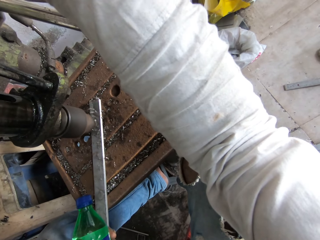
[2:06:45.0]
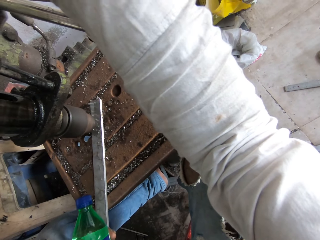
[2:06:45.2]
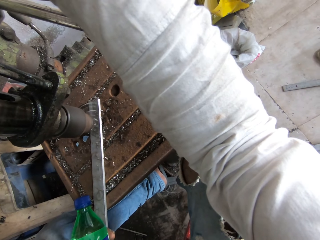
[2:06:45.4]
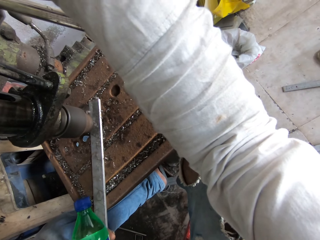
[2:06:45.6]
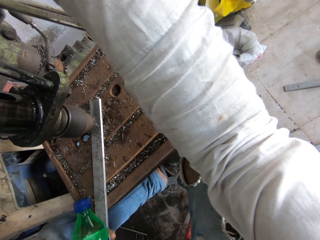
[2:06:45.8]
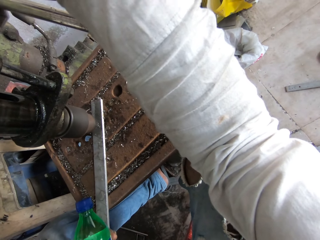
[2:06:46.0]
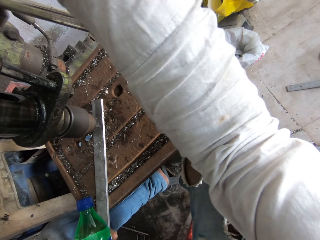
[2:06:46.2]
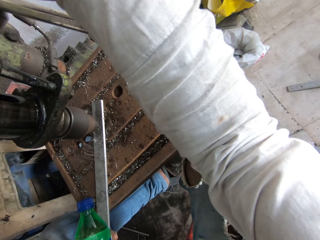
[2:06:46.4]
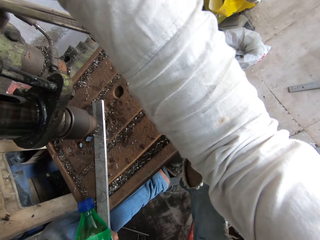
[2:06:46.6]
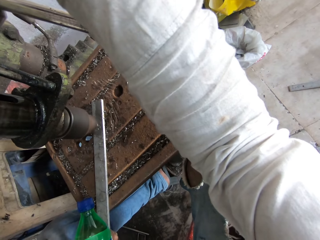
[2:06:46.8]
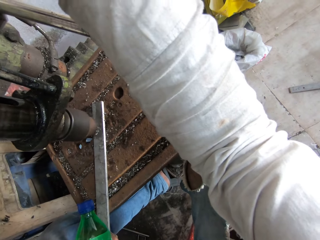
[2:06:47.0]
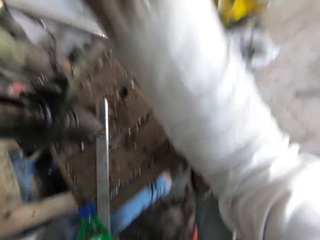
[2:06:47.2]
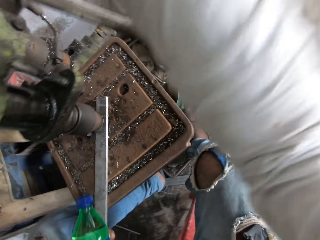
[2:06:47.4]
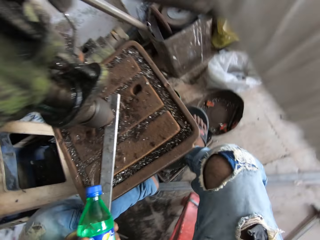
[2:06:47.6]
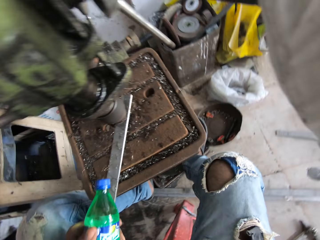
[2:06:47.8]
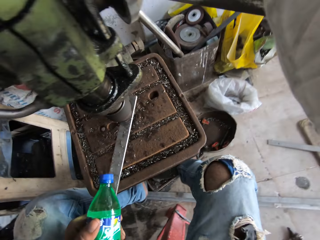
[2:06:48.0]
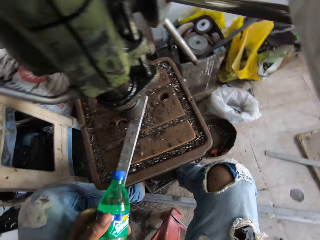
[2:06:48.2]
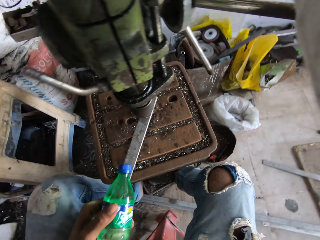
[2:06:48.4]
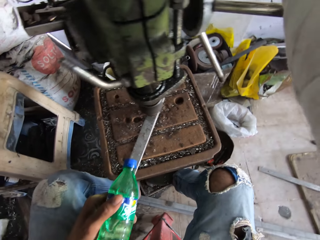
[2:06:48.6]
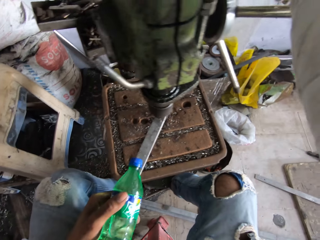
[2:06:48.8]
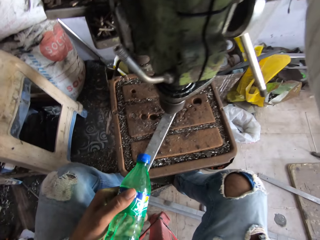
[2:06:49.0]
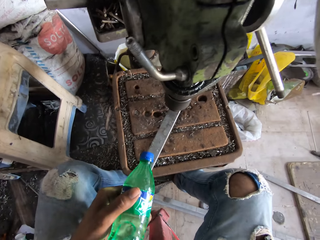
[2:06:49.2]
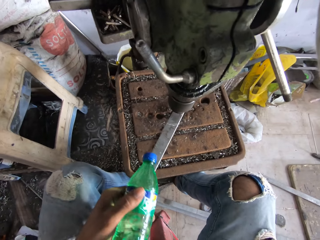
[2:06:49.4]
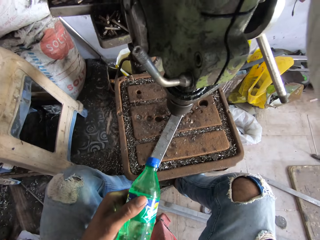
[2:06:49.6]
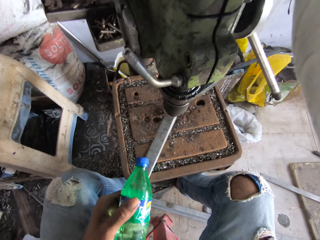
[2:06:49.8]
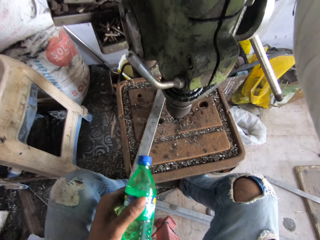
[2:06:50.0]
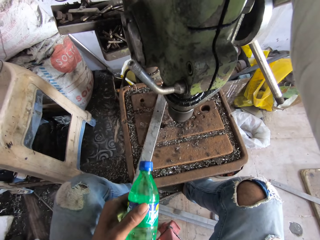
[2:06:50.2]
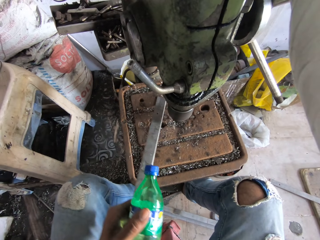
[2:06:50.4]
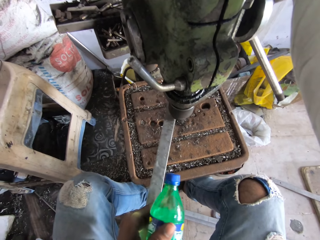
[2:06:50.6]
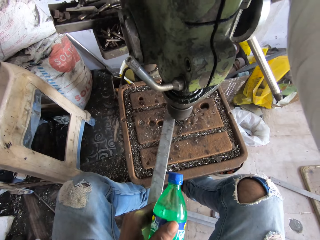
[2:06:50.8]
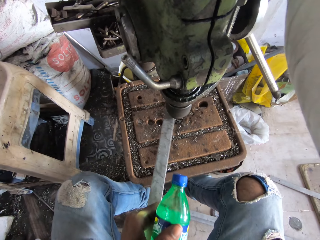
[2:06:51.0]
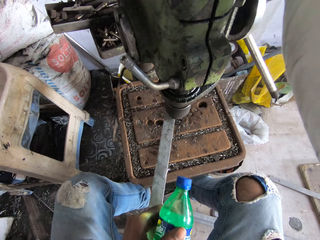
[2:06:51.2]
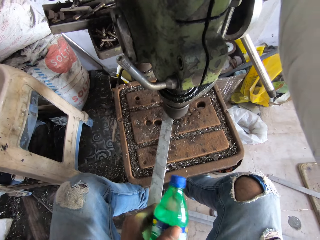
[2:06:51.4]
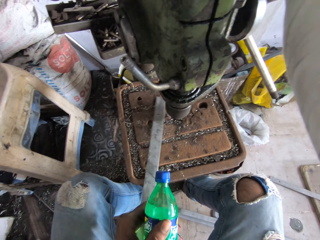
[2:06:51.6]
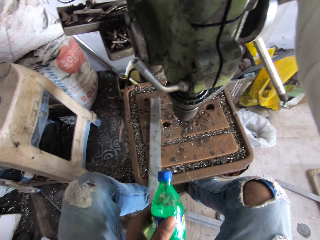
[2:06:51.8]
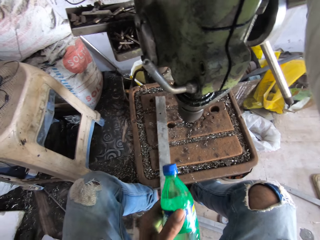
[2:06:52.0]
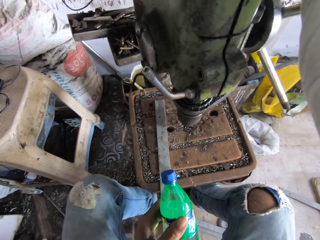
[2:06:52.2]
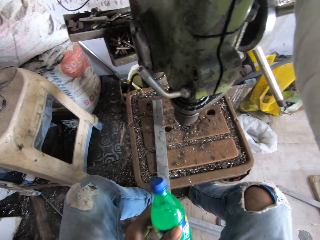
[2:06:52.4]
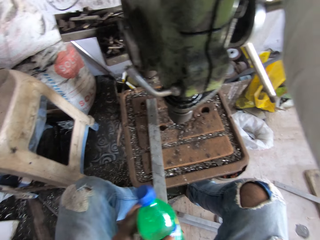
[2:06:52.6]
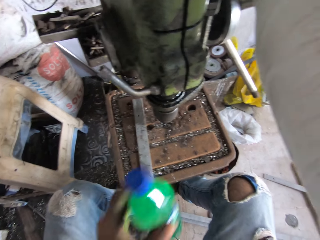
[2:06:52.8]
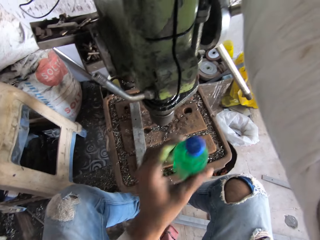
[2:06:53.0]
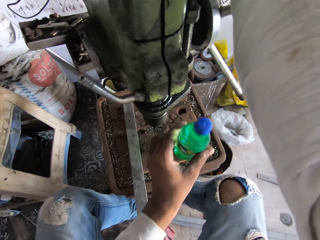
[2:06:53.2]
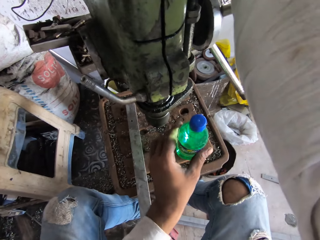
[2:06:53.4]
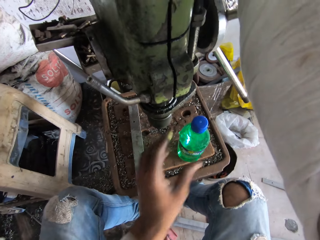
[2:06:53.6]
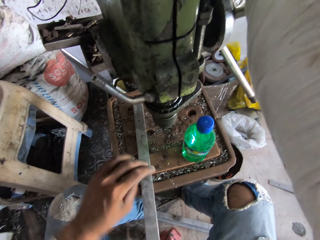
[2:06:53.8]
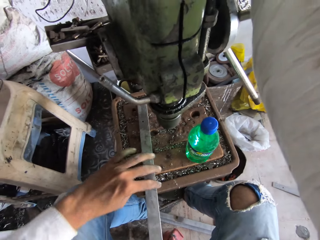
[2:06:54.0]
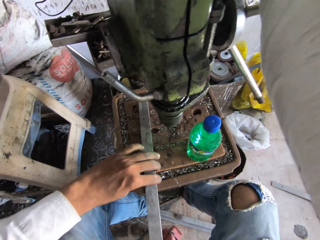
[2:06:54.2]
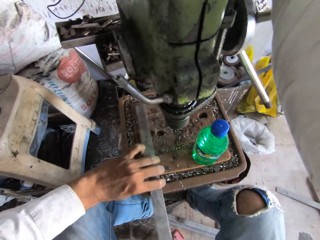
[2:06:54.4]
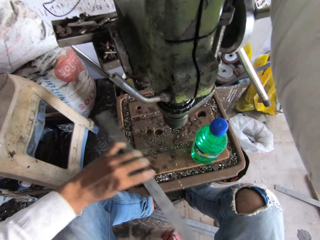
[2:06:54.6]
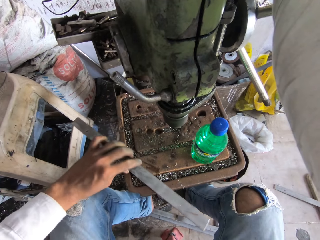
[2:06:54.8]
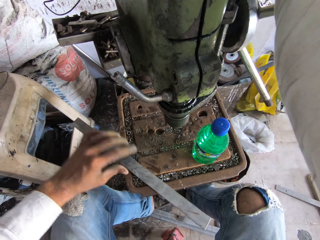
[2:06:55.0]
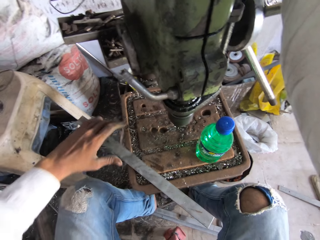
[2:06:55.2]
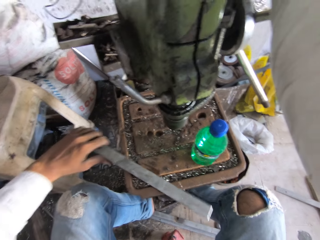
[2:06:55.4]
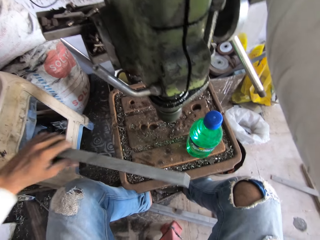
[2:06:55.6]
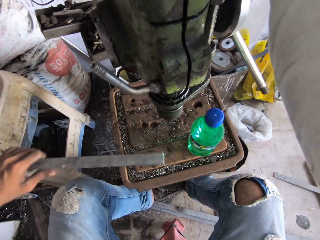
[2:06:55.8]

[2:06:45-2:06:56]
The camera wearer pulls the hand wheel. He removes the metal under the driller. He returns the metal under the driller and drills the metal with the driller. He removes the metal. He drops the metal on the stand. He puts the plastic bottle on the table. He turns the metal with his hand. He picks up the metal.

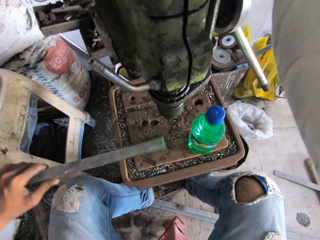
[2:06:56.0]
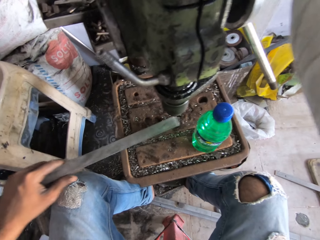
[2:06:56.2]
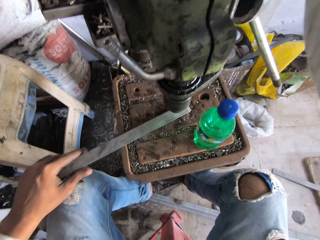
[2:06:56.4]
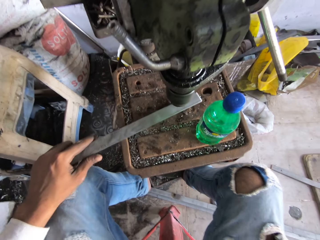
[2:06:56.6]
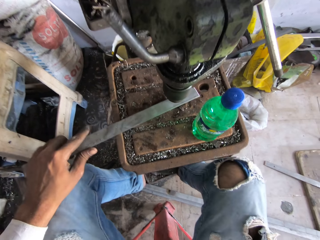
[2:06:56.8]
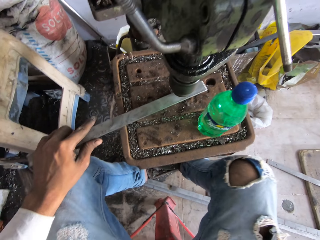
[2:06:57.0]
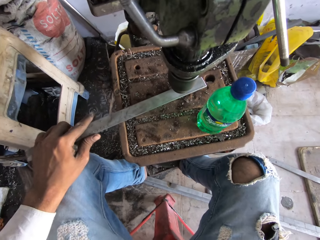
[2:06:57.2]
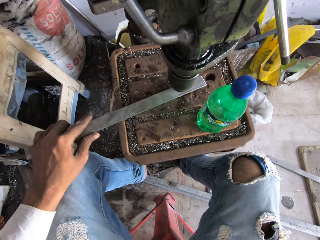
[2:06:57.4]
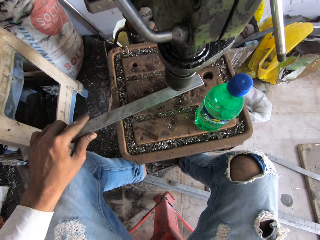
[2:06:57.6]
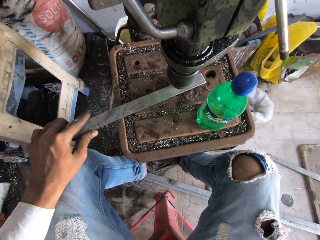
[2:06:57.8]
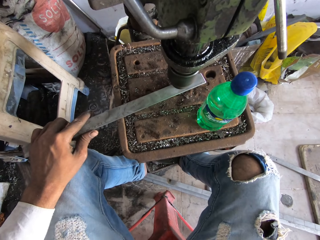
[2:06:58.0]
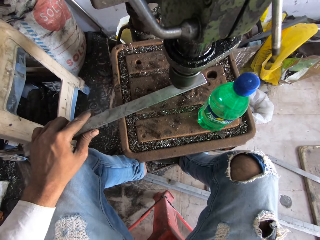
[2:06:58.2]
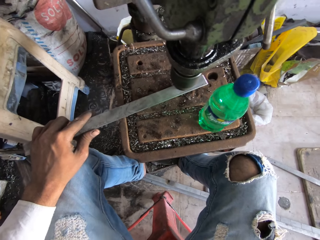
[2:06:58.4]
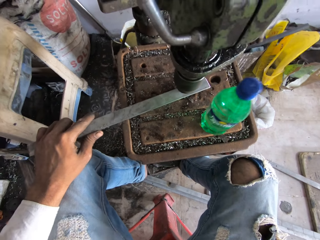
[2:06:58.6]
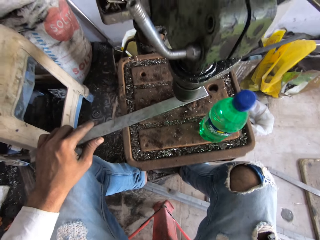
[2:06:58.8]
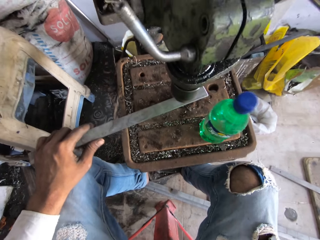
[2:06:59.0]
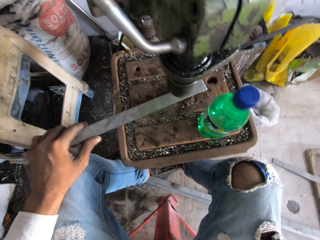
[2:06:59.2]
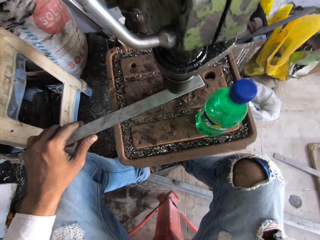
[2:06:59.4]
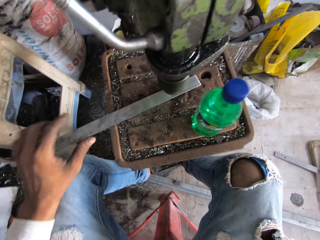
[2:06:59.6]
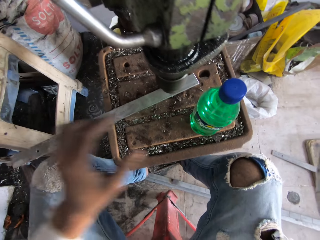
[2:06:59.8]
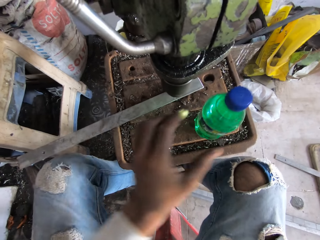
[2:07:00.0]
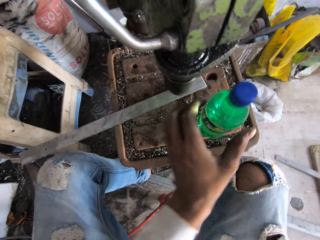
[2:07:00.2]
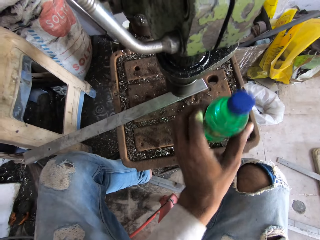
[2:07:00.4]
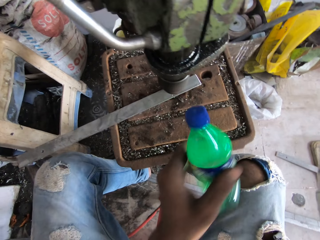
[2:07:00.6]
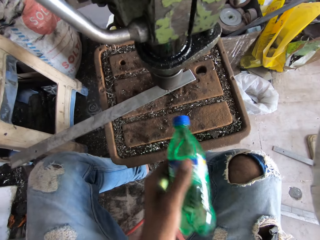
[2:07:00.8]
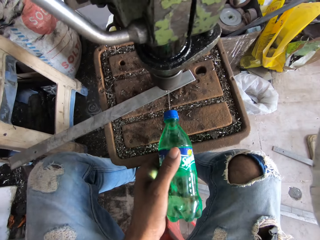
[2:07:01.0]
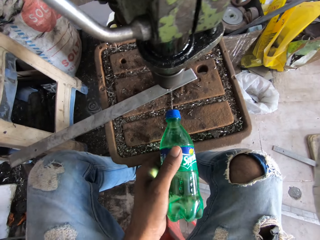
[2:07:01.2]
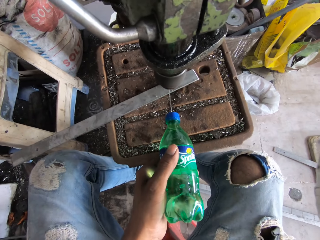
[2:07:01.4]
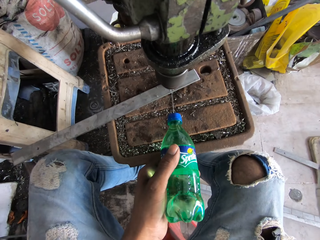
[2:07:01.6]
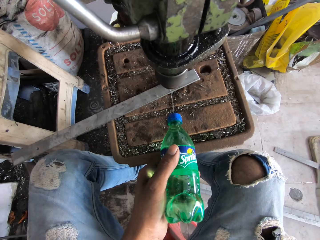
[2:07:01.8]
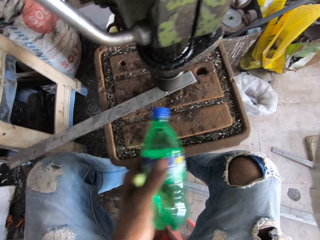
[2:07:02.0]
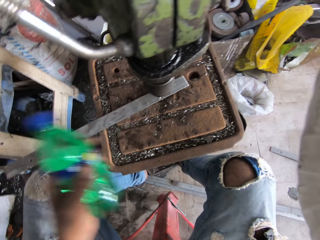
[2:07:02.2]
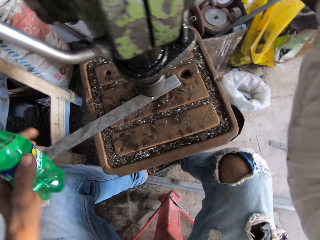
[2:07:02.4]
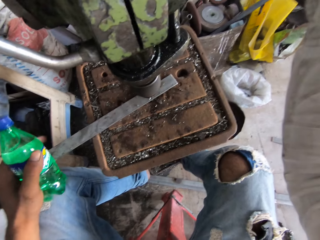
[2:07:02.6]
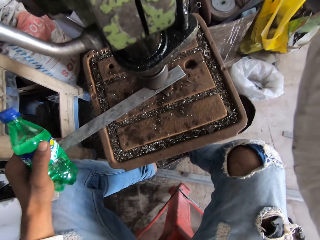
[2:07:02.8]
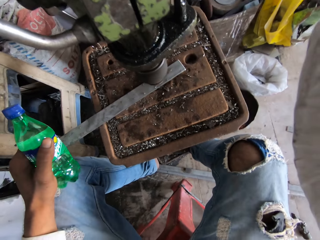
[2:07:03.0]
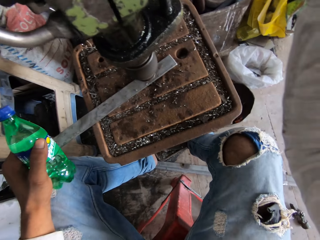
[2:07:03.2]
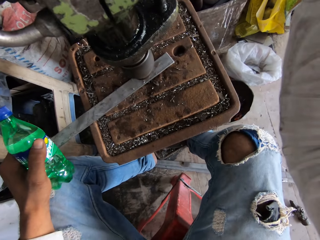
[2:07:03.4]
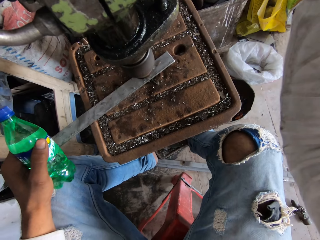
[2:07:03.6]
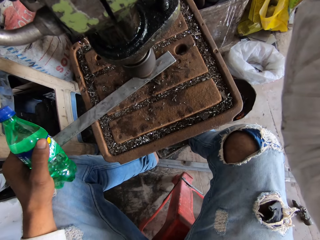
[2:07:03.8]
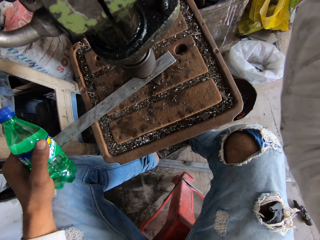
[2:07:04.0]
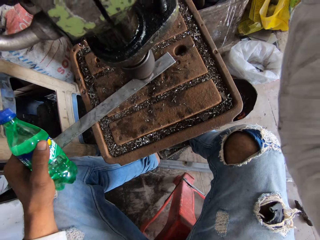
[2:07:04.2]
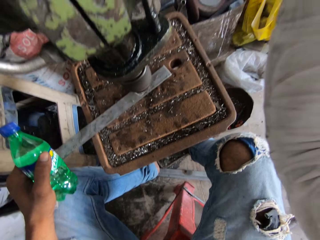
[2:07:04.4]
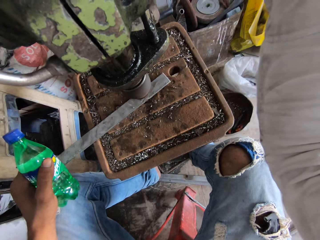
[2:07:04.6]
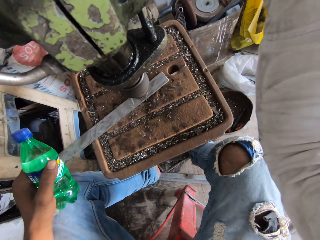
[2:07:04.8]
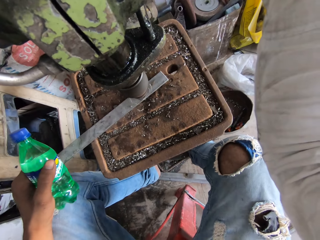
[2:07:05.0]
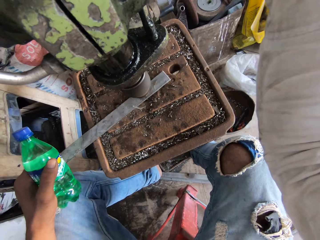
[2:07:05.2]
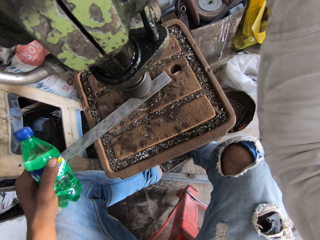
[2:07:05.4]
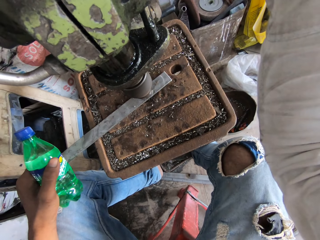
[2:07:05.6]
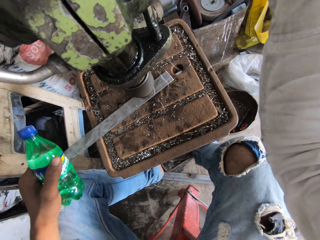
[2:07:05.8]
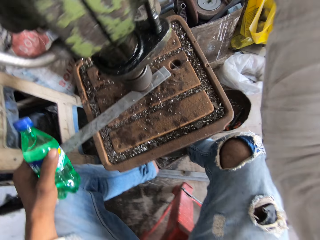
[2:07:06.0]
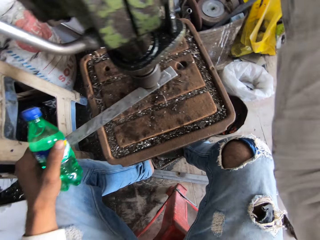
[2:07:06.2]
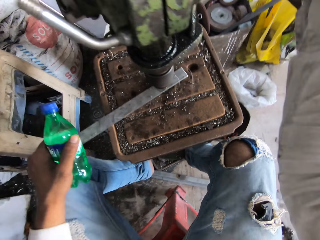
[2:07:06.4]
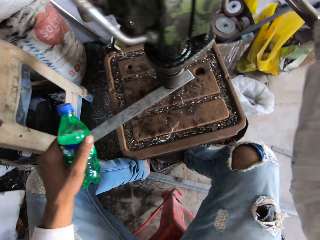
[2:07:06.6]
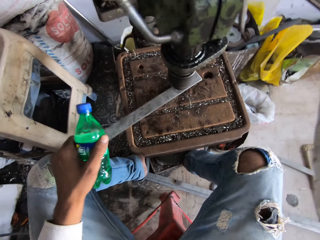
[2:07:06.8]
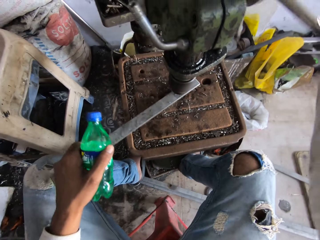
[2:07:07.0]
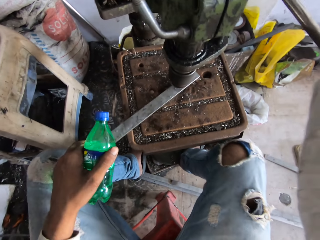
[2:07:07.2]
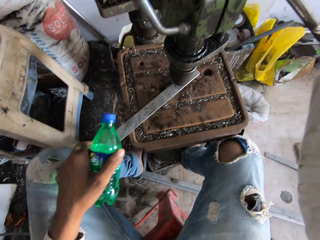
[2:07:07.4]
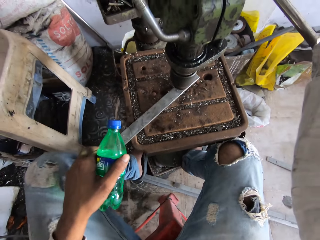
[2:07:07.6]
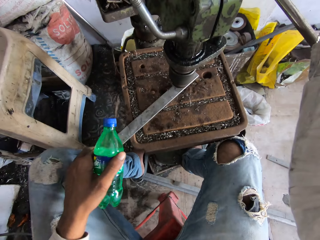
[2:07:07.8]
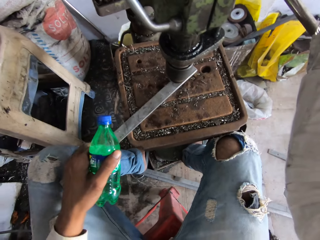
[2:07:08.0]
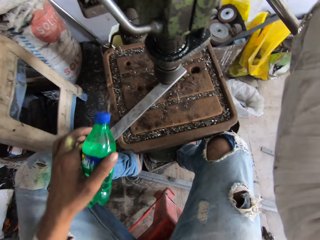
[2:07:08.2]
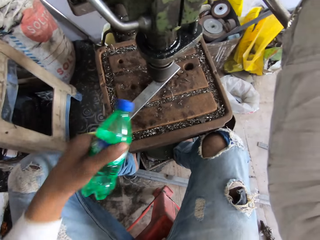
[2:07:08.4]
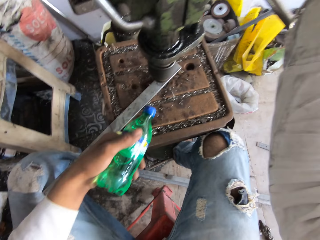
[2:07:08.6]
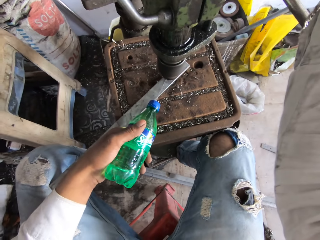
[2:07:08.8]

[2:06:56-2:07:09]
The camera wearer places the metal under the driller. He pushes the driller down and drills the metal with the driller. He picks up the water bottle on the stand. He cools the metal with water. He pours the water on the metal. He drills the metal. He holds the metal with his hand. He moves the metal with his hand. He pulls the hand wheel.
